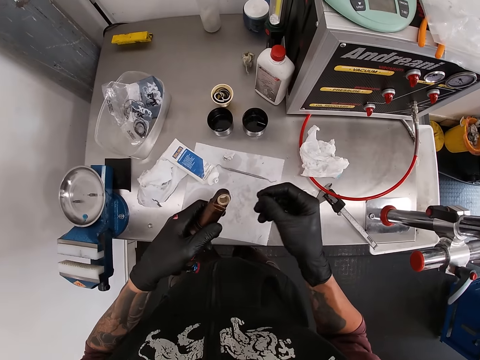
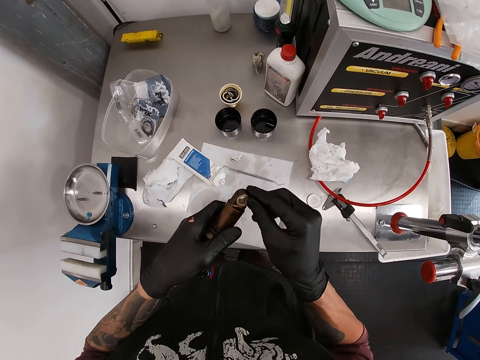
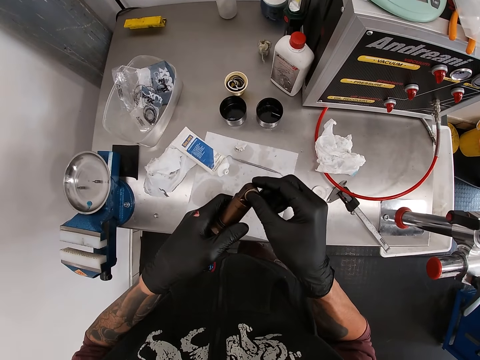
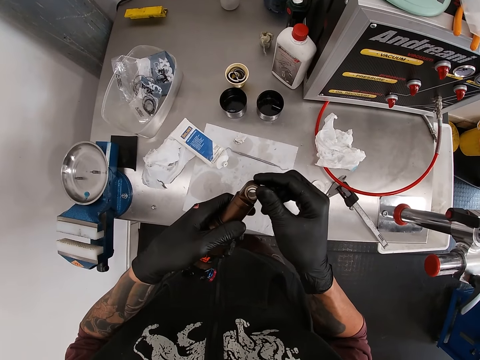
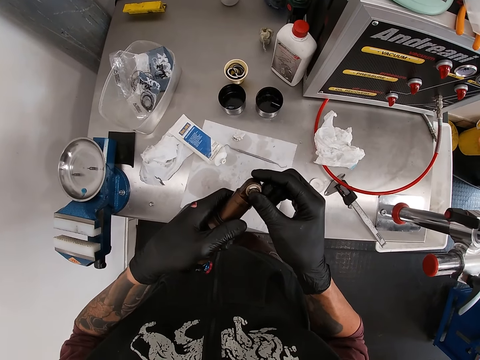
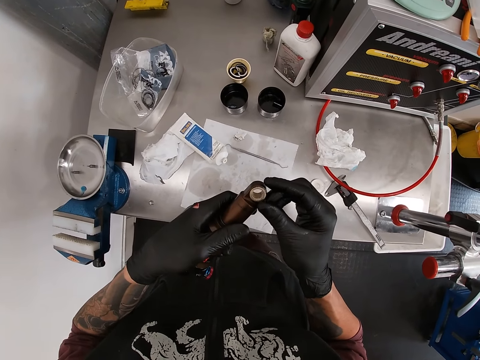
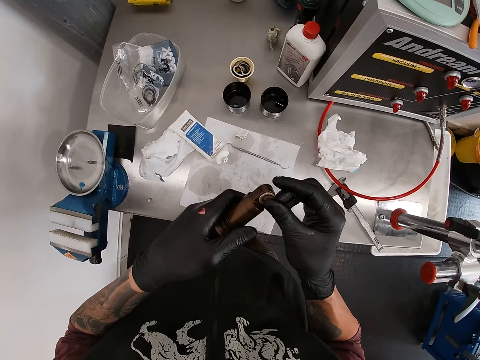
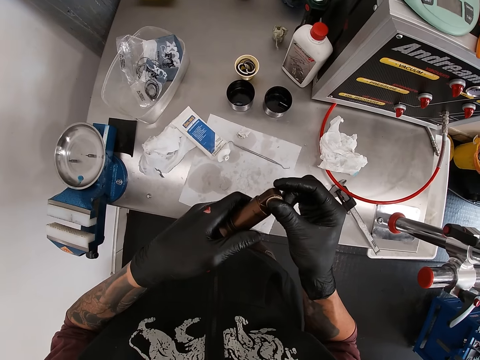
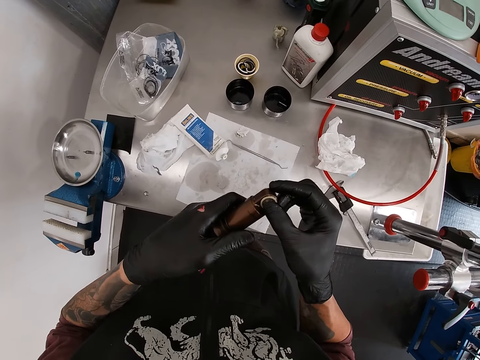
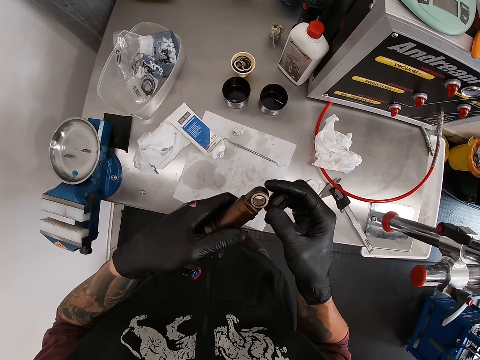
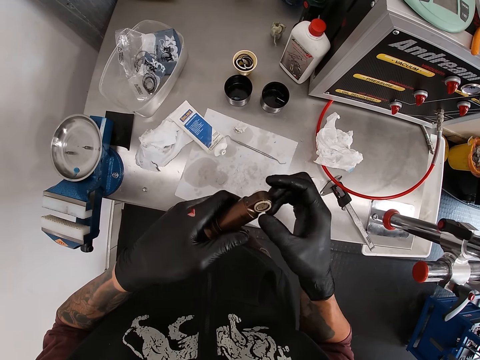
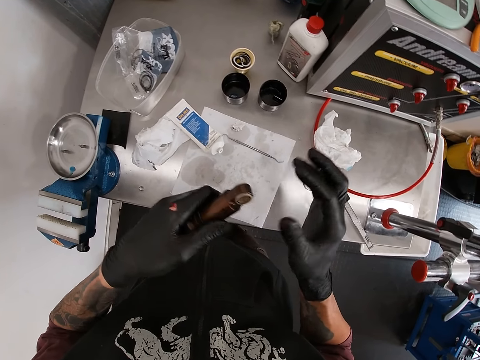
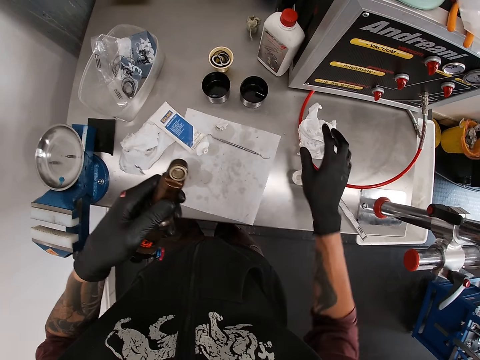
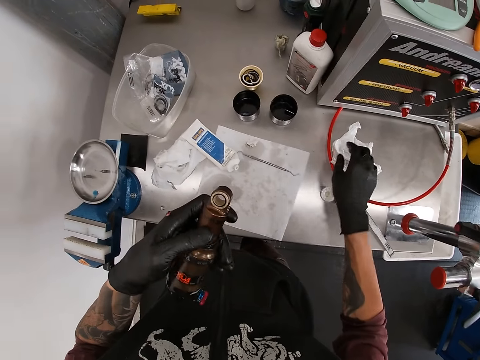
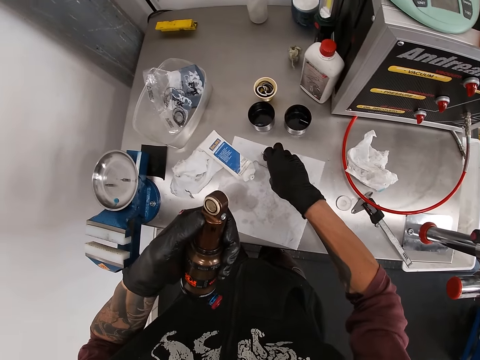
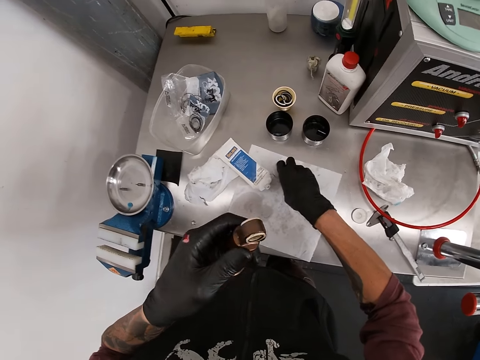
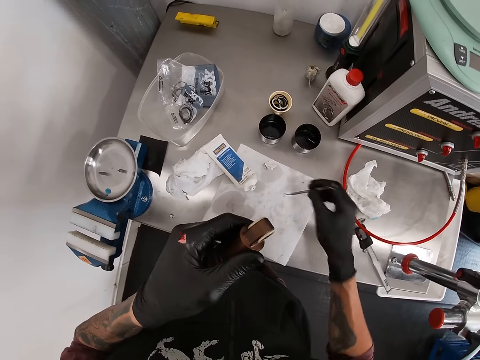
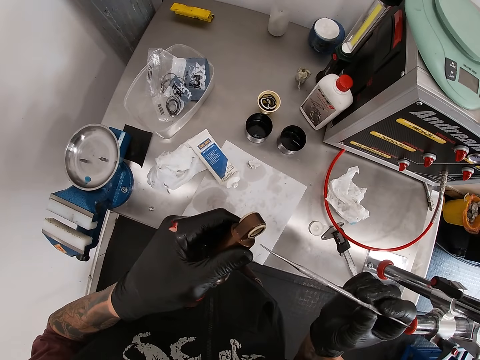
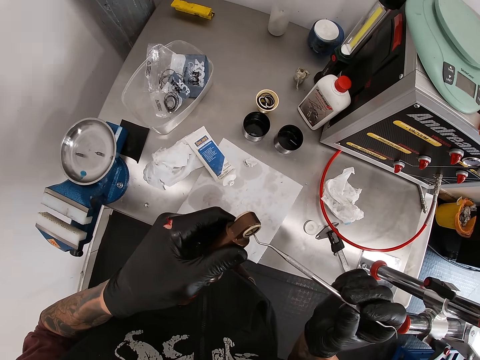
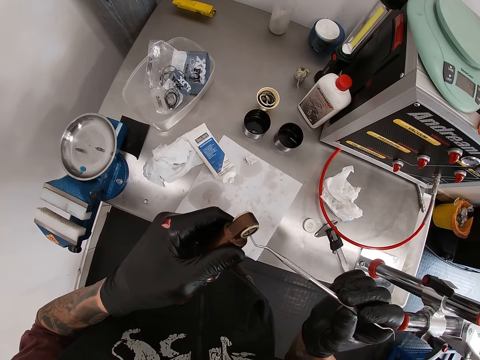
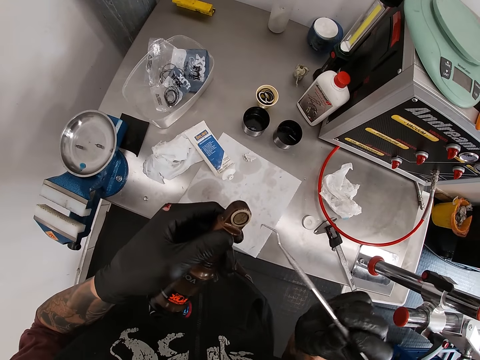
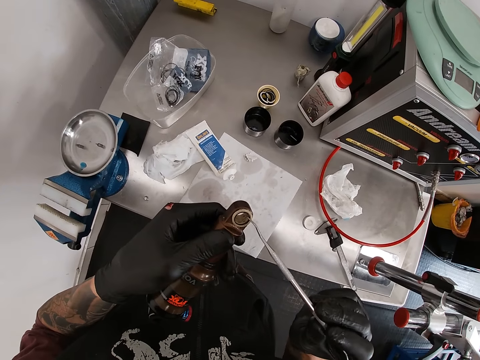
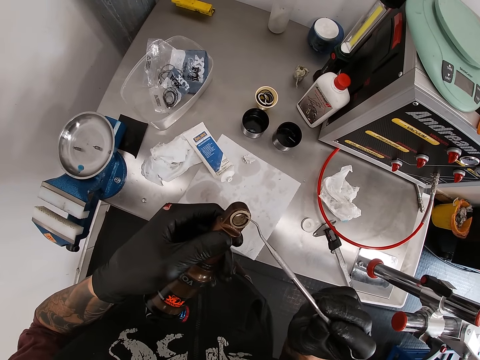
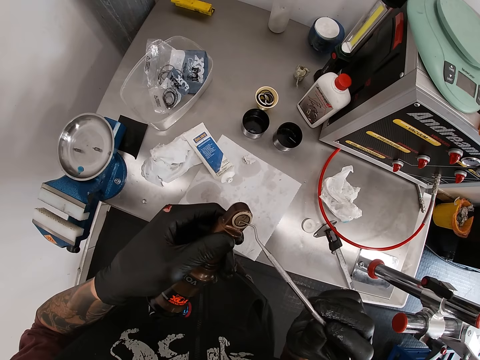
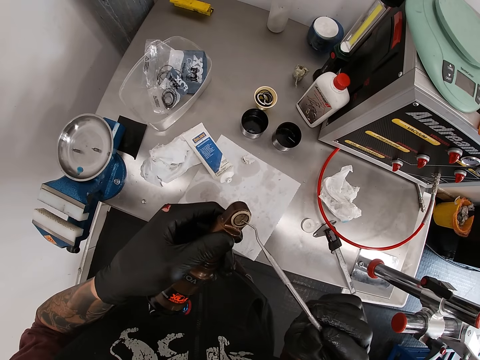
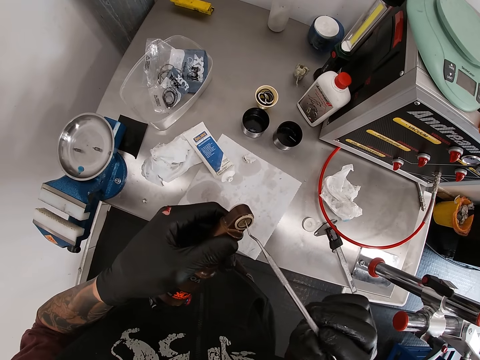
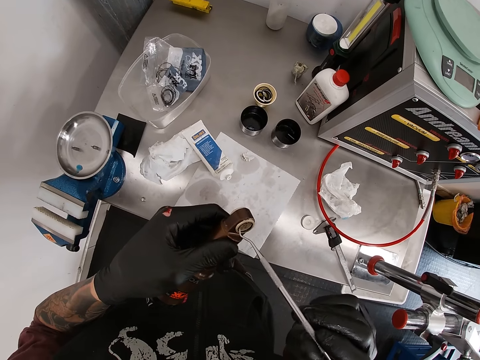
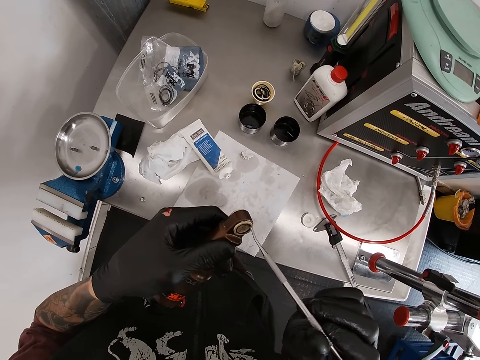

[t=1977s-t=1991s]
The camera wearer fixes the rubber to the iron with his right hand. He touches the tissue paper on the table. He wipes his right hand on the tissue on the workstation. He picks a picker from the workstation with his right hand. He fixes the rubber to the iron with the picker in his right hand. He hooks the metal caps.

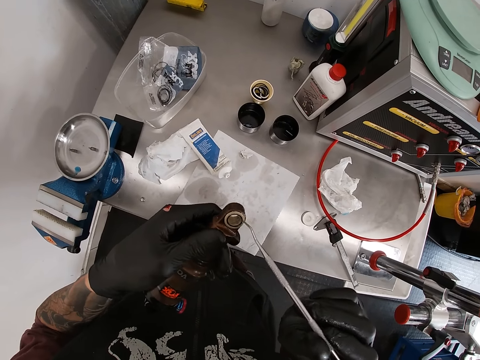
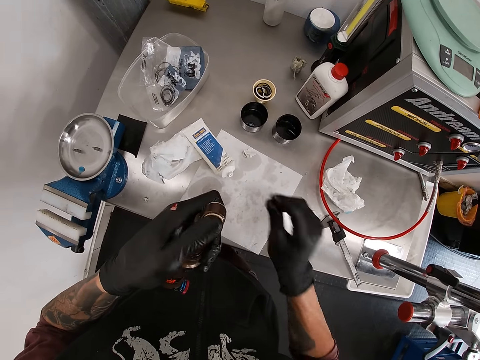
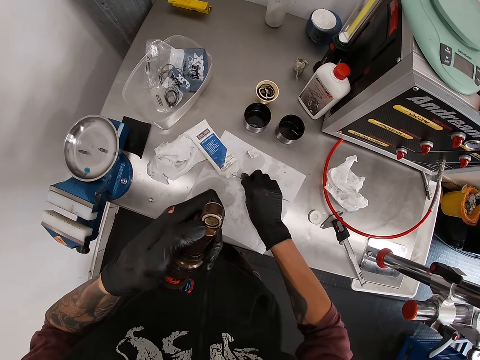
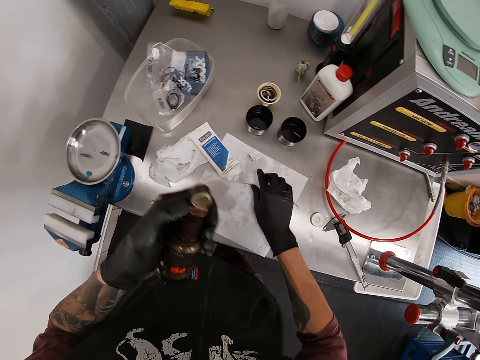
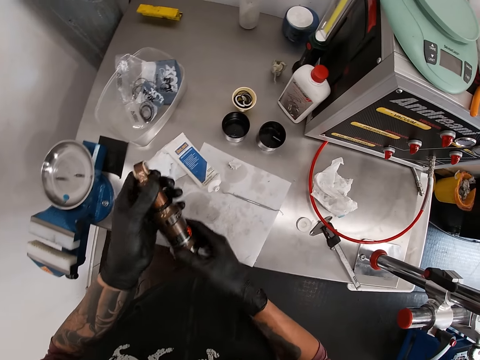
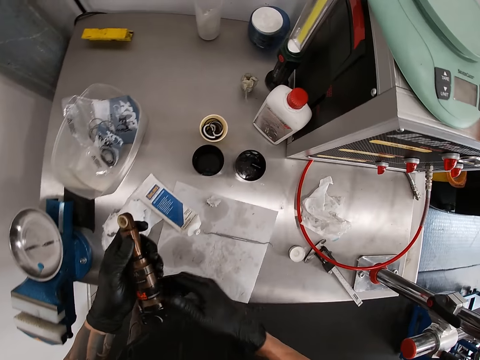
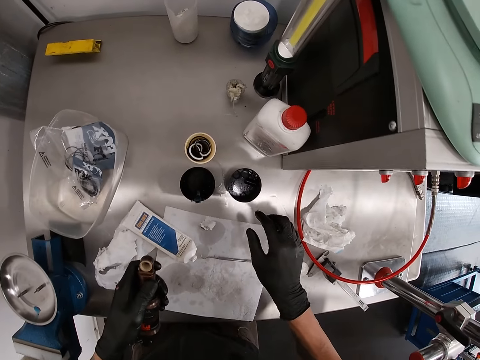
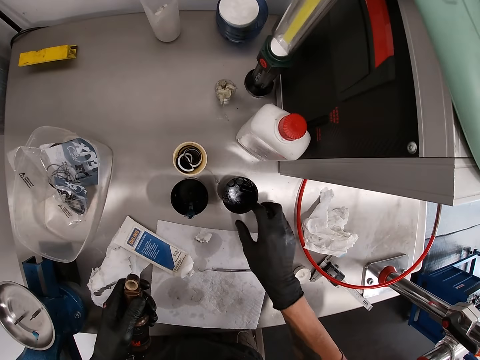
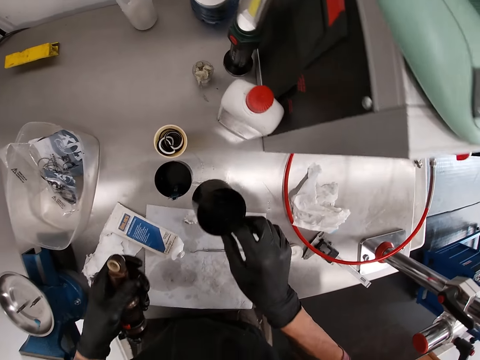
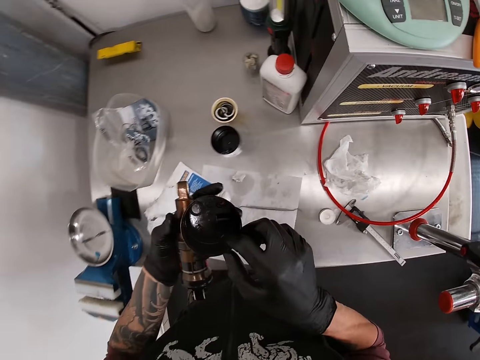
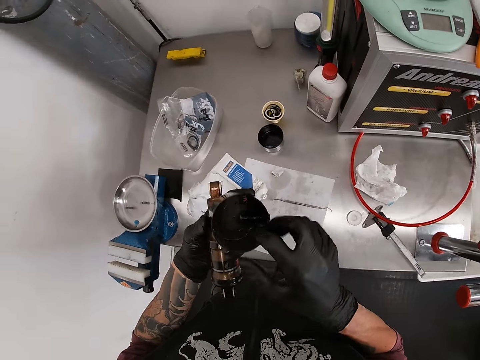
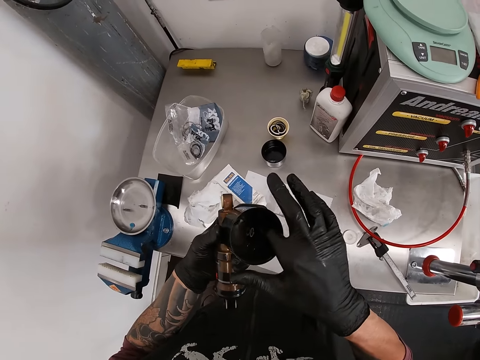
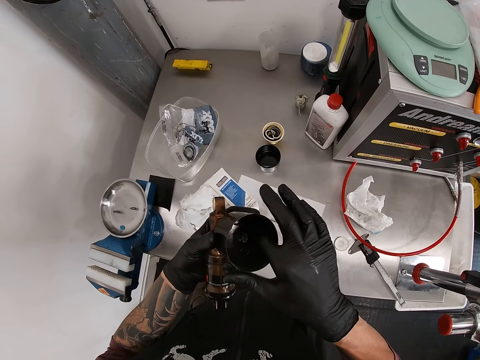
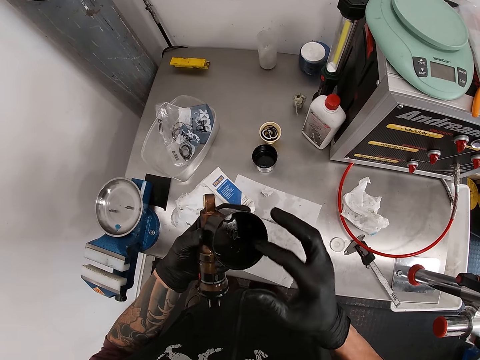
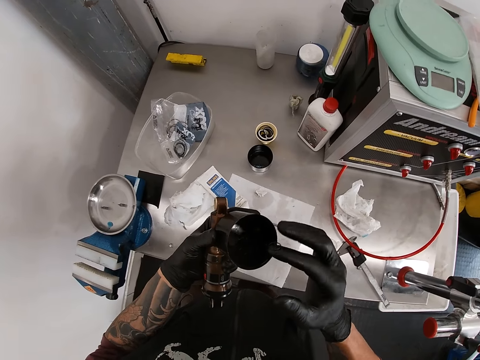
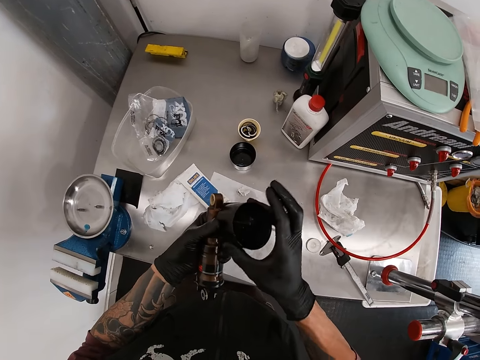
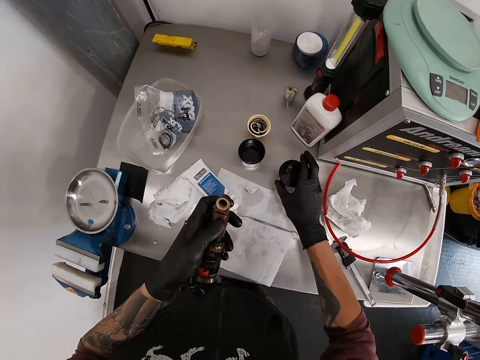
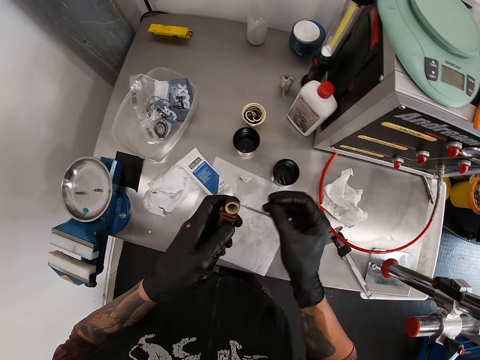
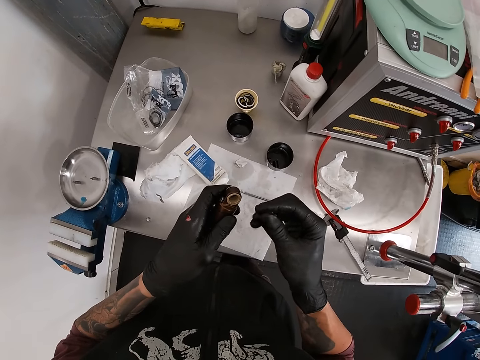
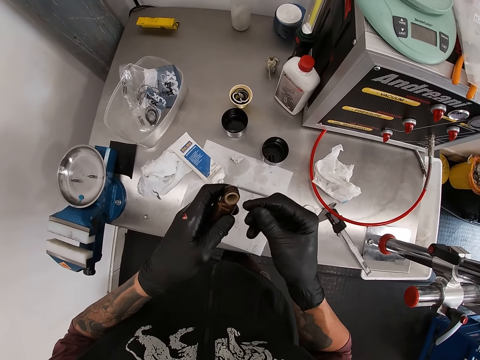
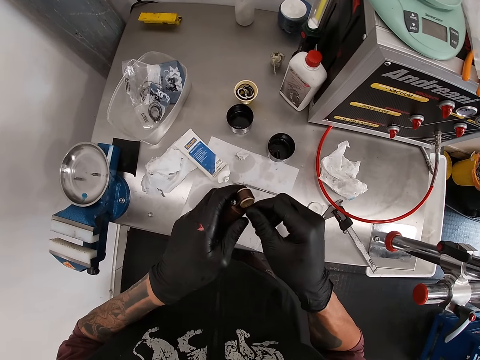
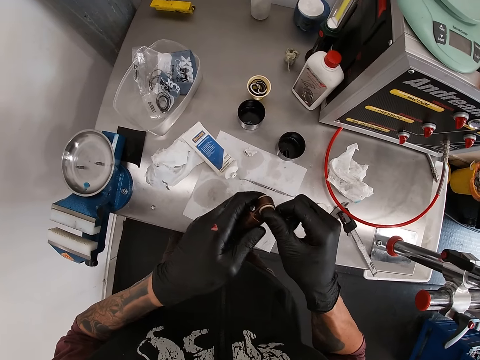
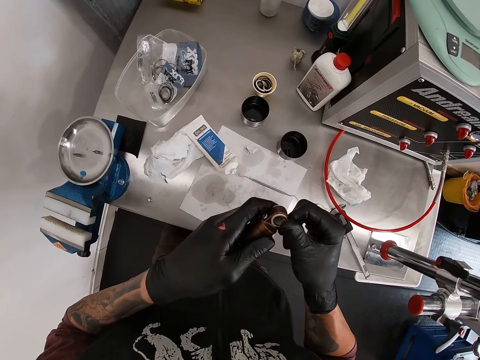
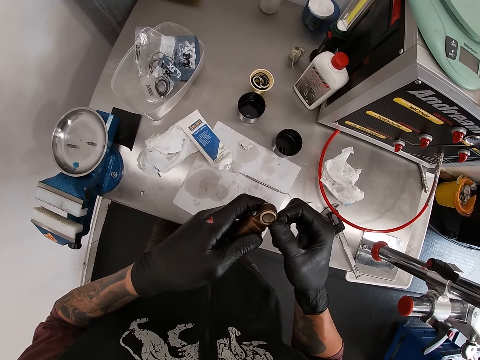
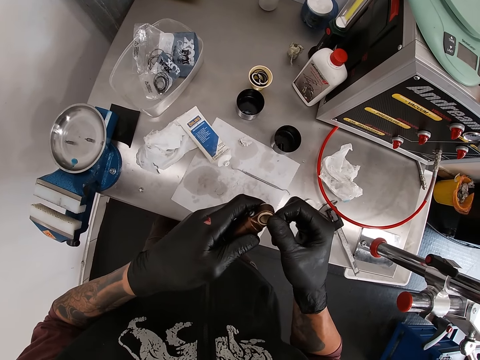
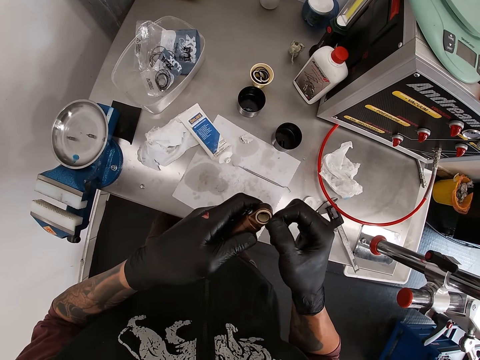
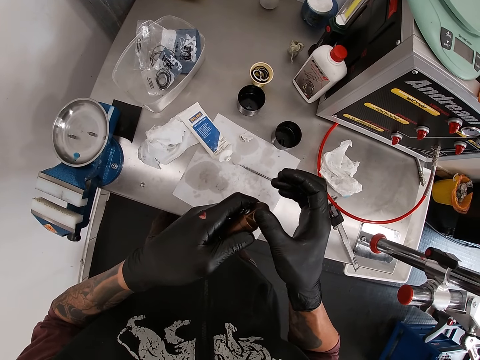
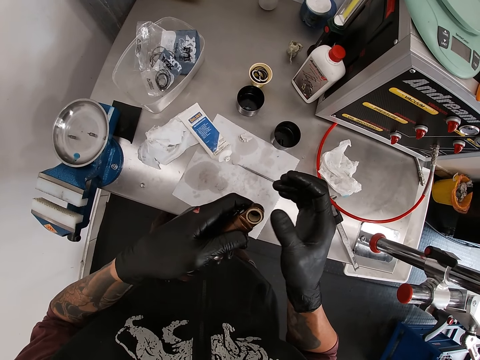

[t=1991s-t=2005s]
The camera wearer drops the picker on the workstation with his right hand. He holds the iron with both hands. He picks the cup or container from the workstation with his right hand. He moves the cup to his left hand. He looks inside the container. He picks a rubber from the cup with his right hand. He moves the cup to his right hand. He drops the cup on the workstation with his right hand. He fixes the rubber to the iron with his right hand.
